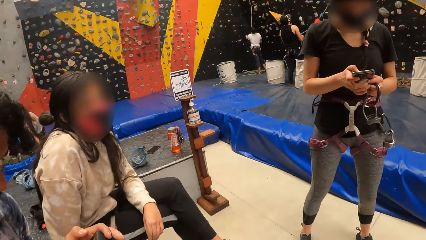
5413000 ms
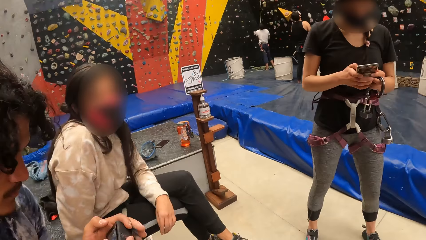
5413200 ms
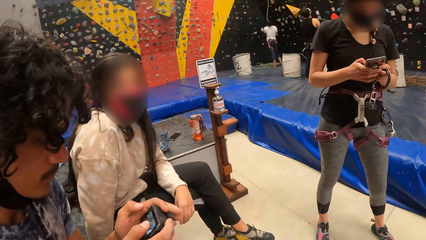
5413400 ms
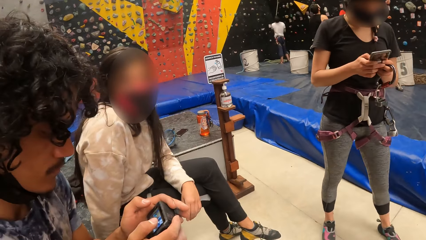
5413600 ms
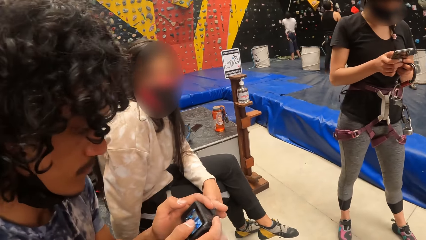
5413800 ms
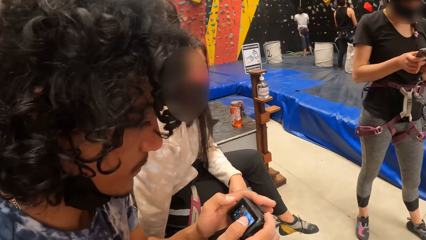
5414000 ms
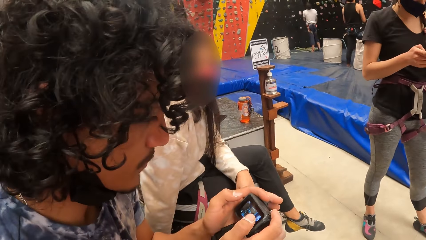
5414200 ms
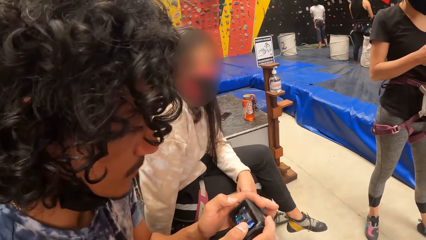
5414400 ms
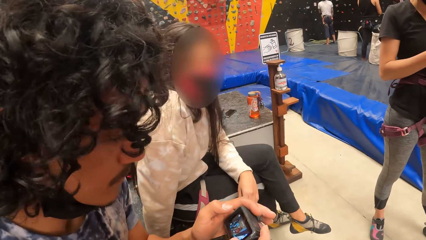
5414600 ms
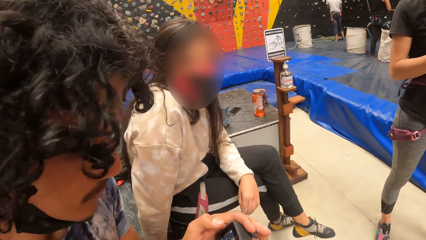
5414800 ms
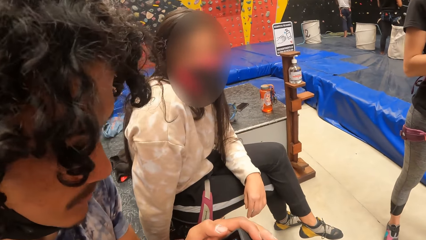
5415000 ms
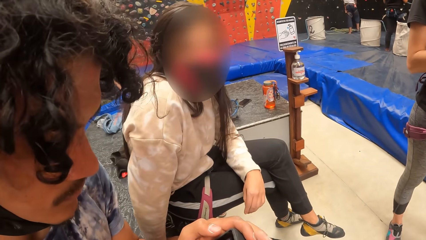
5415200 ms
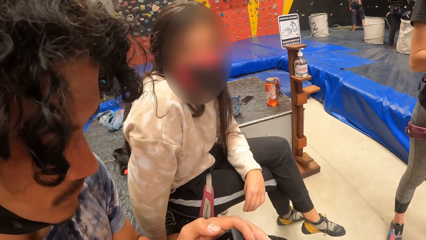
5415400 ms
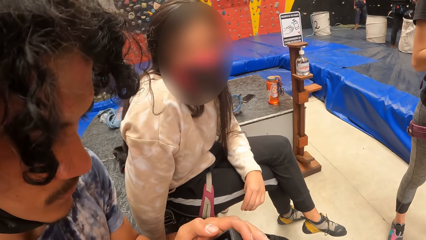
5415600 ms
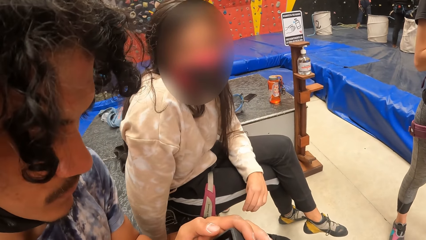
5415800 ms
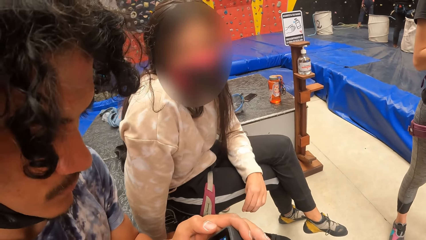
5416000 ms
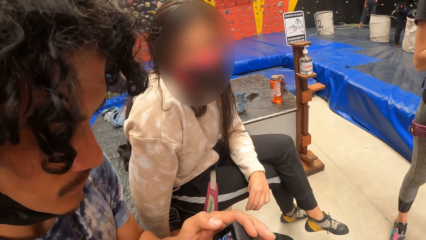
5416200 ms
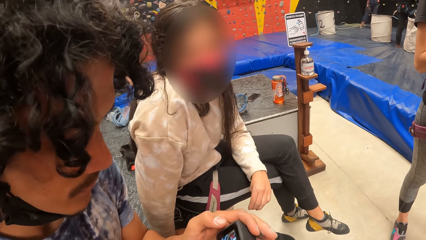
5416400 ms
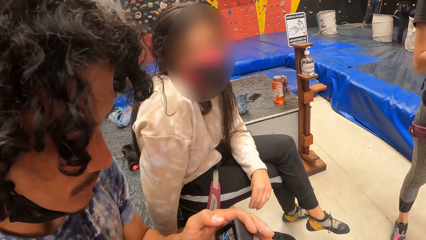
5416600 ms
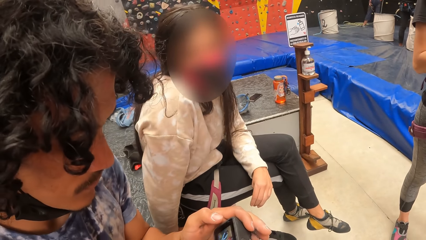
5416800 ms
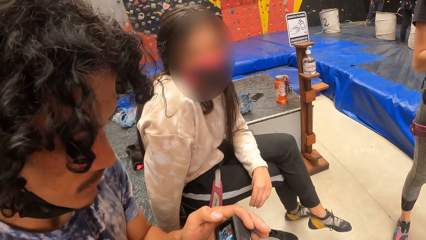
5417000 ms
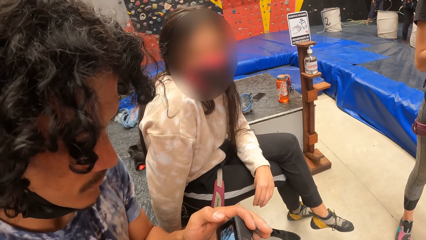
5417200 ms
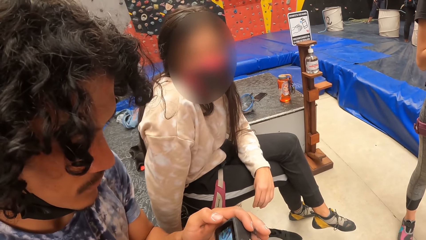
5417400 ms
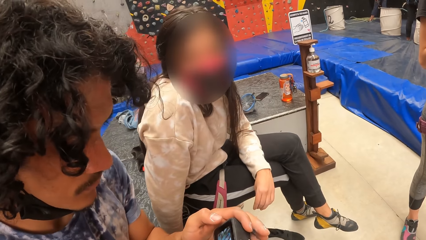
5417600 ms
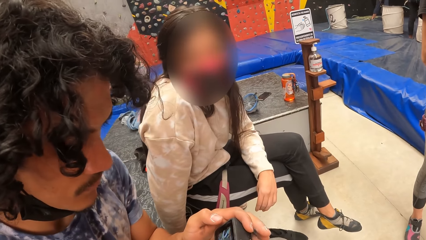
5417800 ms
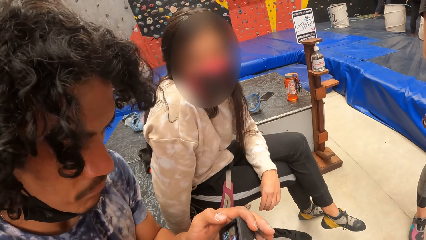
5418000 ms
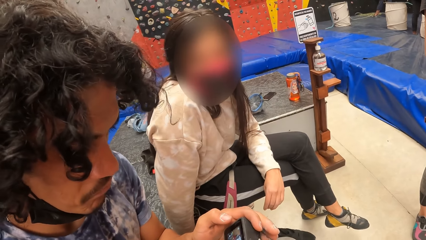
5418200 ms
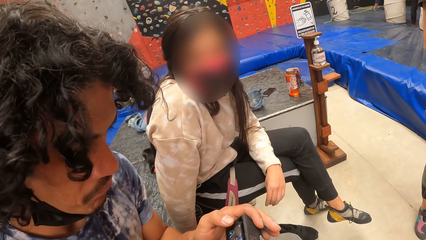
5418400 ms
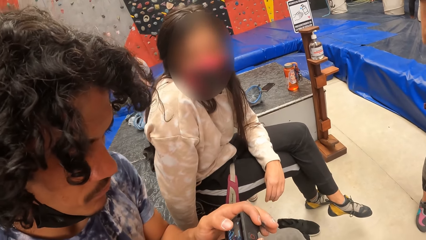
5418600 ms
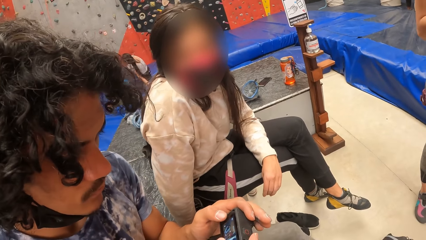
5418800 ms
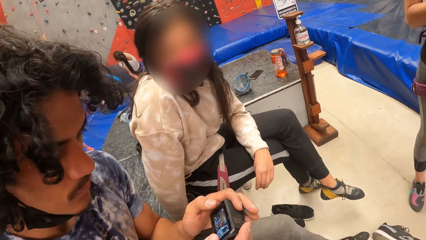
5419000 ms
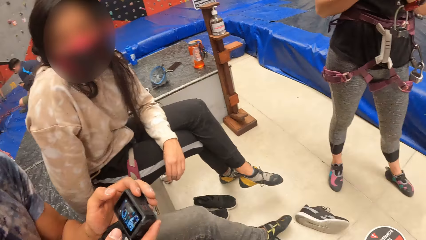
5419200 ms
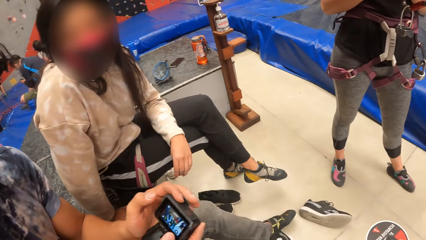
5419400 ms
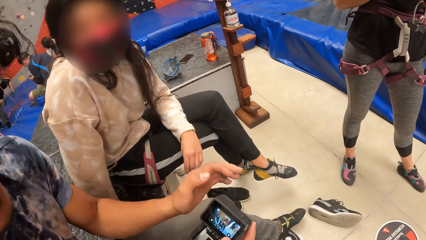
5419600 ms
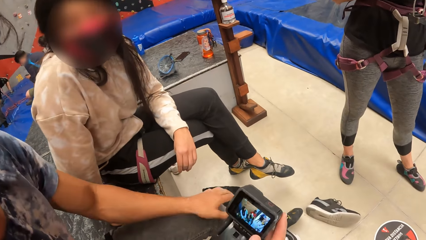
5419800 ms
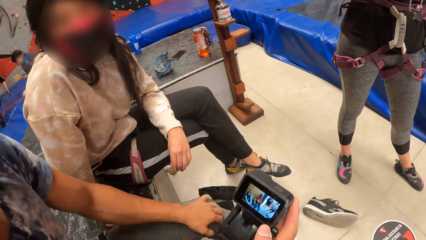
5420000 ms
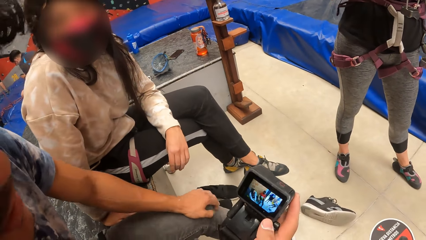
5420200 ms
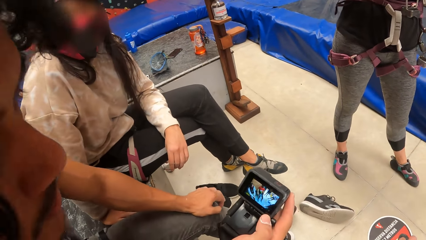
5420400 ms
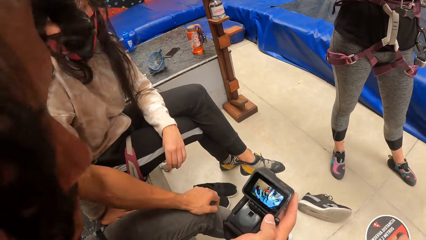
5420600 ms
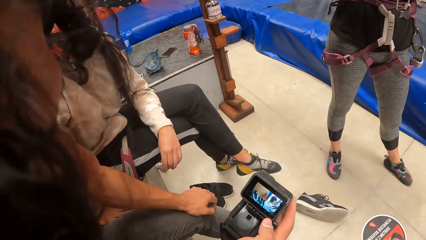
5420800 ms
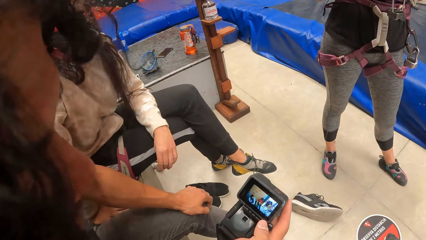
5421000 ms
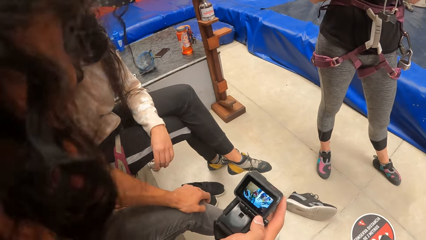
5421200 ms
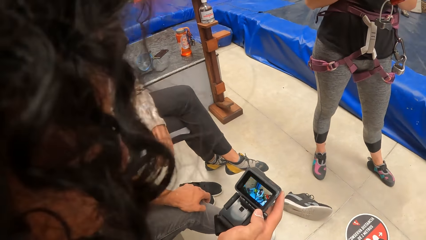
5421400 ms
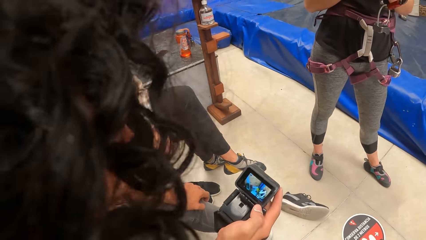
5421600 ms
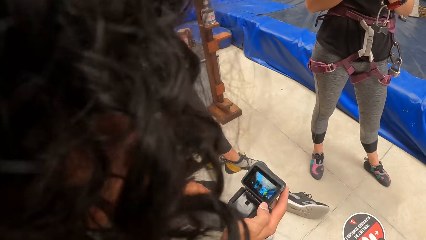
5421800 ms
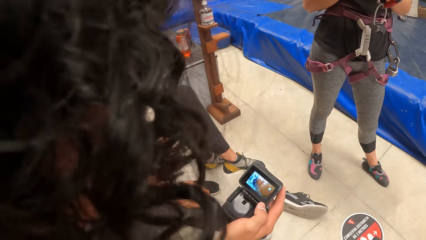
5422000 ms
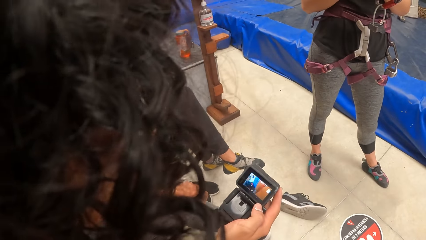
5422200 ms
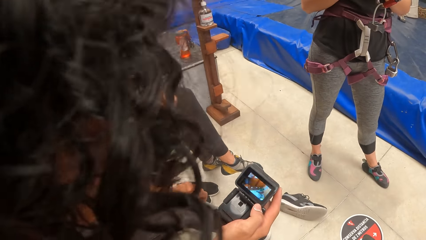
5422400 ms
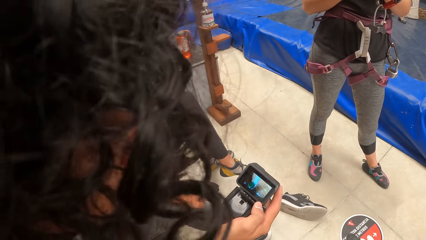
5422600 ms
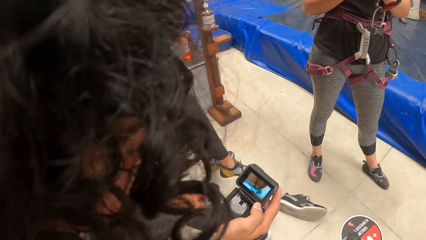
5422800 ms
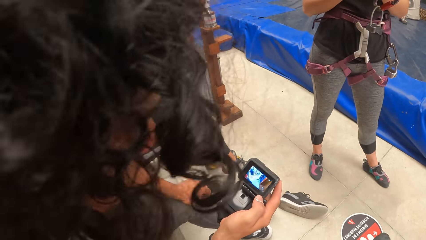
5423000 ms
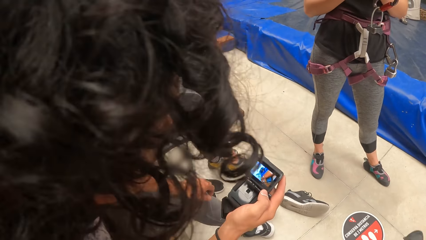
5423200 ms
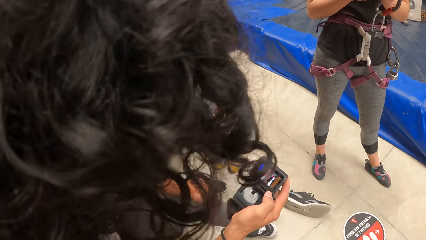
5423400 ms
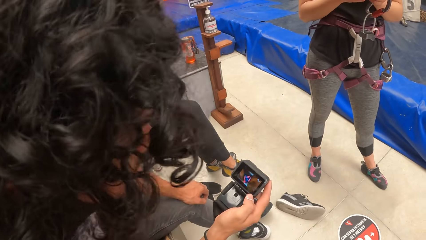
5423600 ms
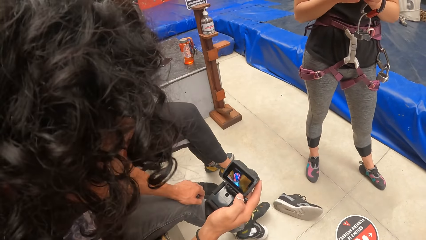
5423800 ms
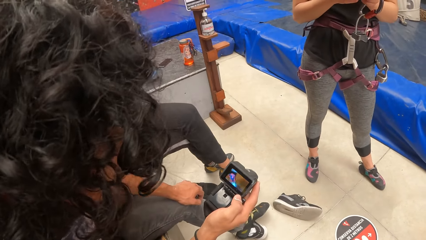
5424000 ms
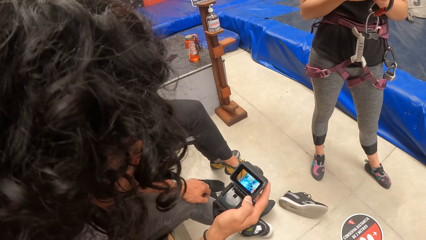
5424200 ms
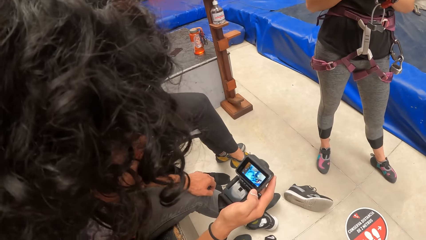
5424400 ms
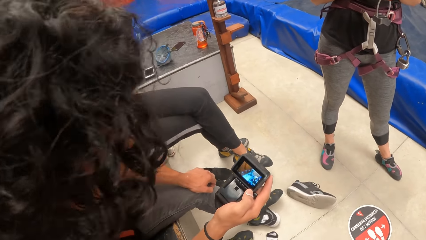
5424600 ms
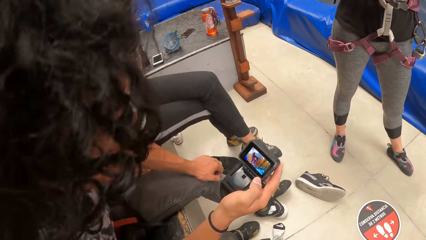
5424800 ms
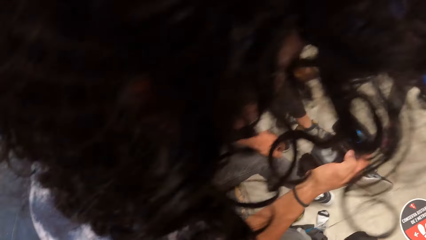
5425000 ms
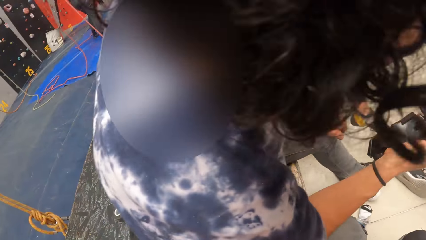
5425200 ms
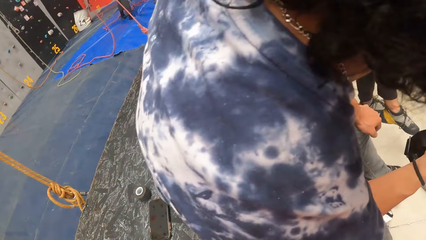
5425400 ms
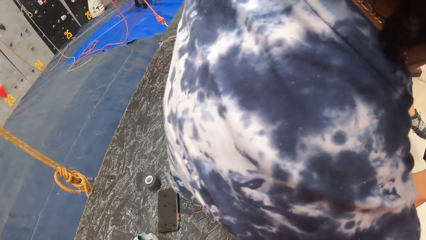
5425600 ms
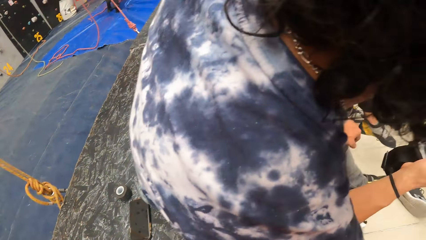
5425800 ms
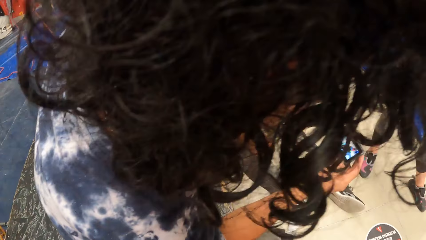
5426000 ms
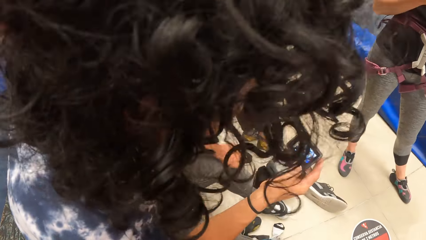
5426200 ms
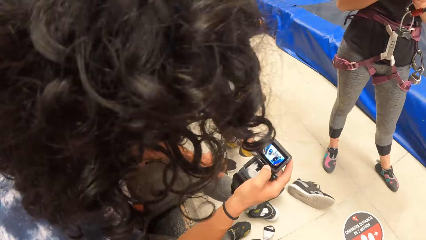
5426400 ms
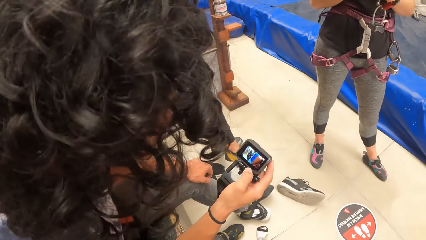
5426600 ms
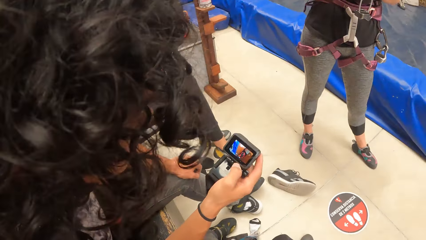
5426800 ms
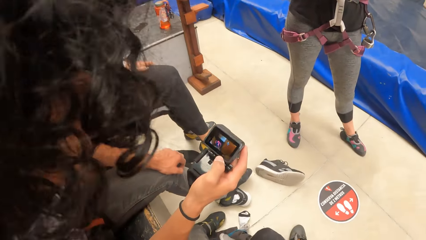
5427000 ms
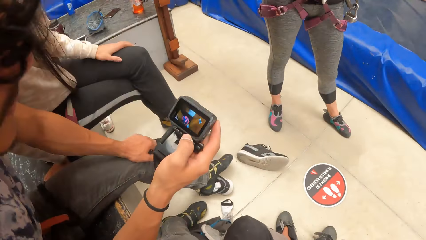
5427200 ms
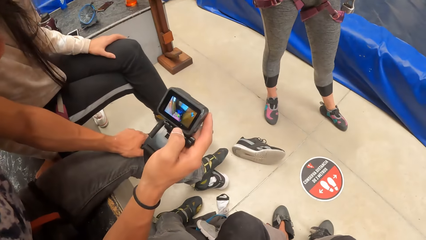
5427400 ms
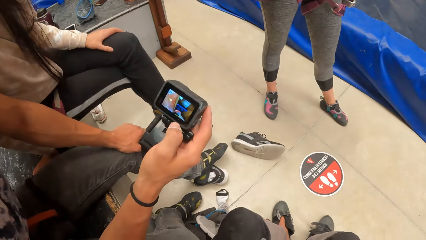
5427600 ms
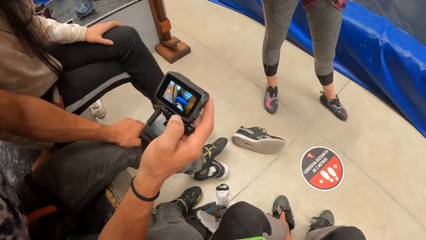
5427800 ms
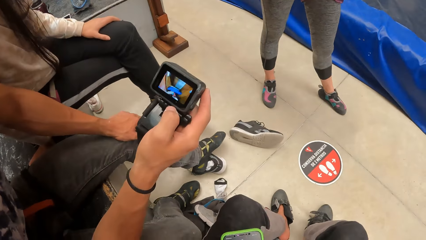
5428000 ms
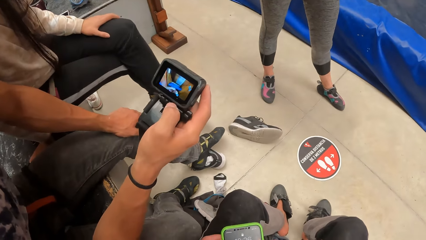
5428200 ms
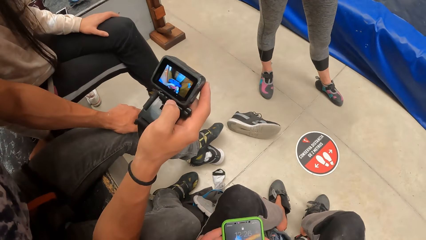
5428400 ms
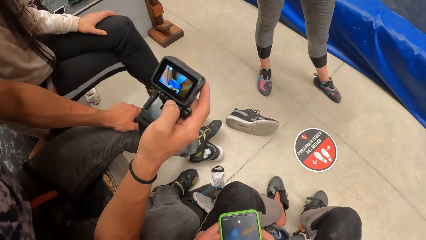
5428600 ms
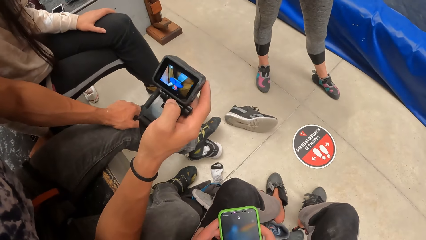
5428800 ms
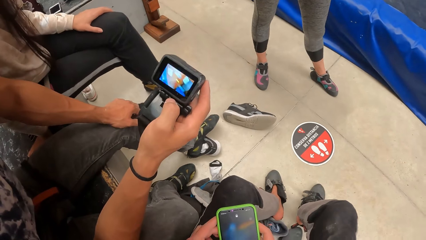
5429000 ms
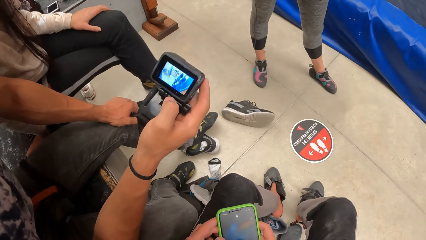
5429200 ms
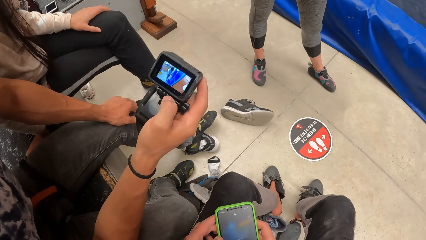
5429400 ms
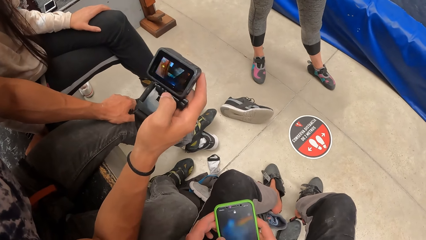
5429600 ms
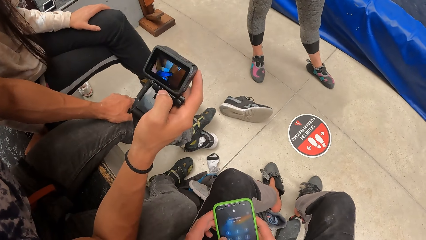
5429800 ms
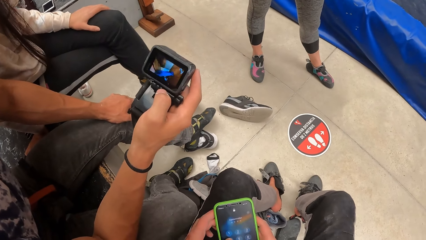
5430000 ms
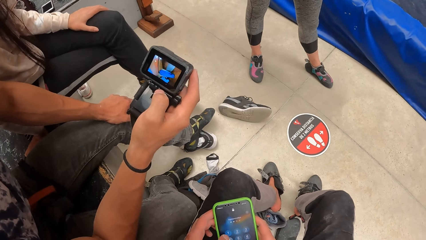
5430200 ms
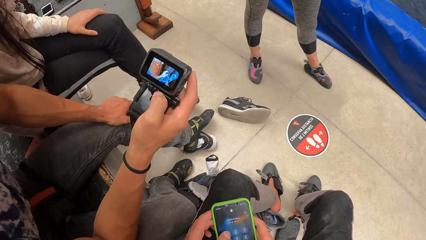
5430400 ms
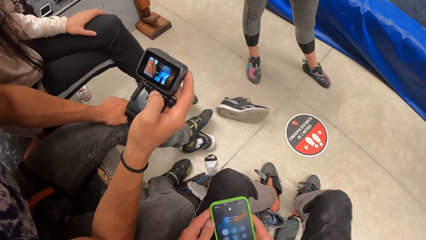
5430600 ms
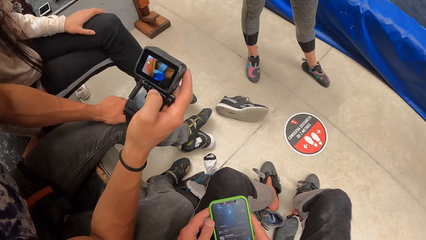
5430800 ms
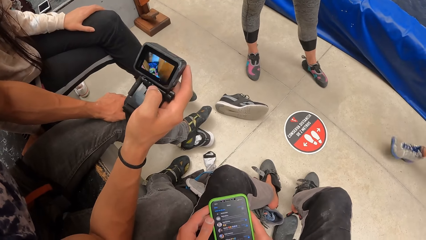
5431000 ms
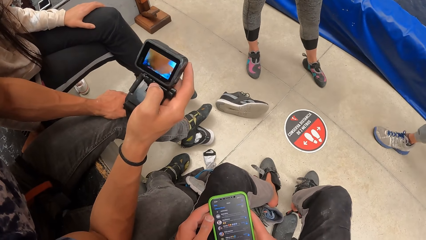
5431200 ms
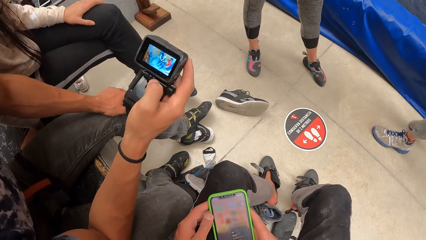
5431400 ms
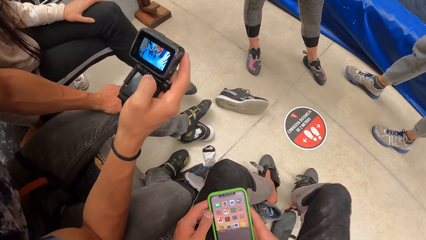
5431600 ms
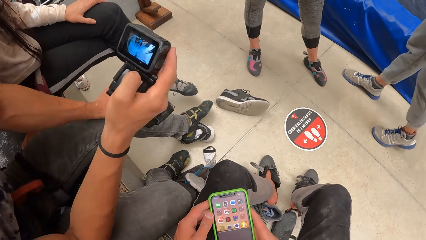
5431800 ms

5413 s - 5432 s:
A woman operates a cellphone. The camera wearer looks at a man. The man operates a camera. The camera wearer looks at a person. Another person shows the camera wearer the camera. The camera wearer looks around. They look at the camera. They operate a phone.
